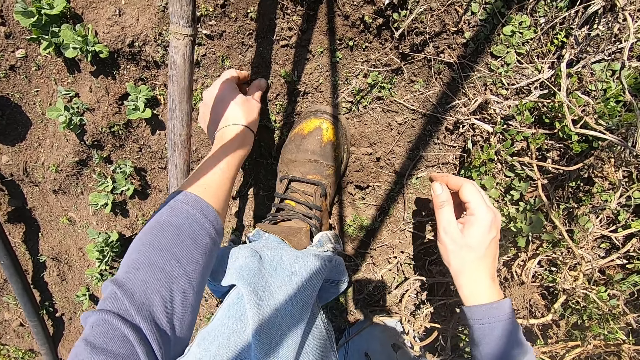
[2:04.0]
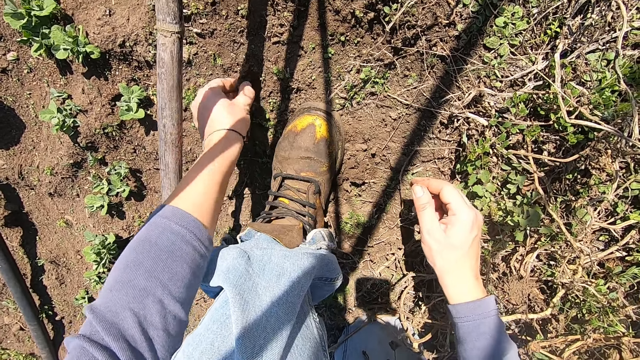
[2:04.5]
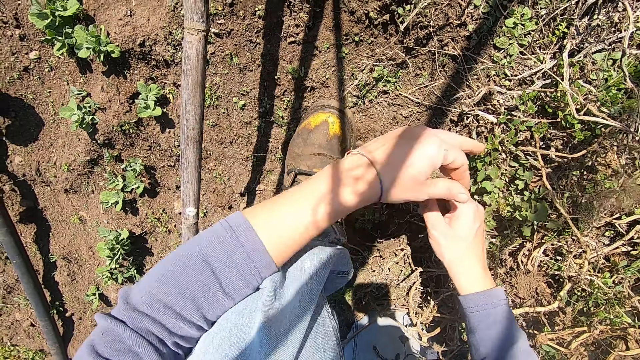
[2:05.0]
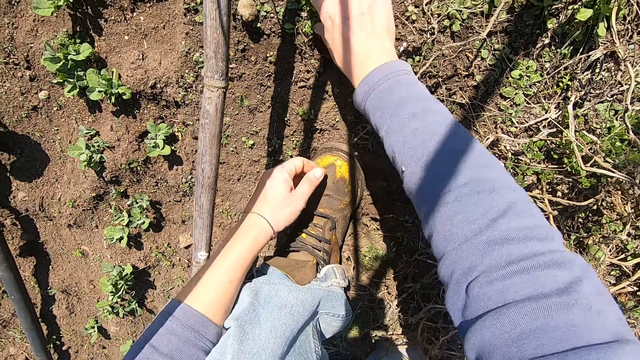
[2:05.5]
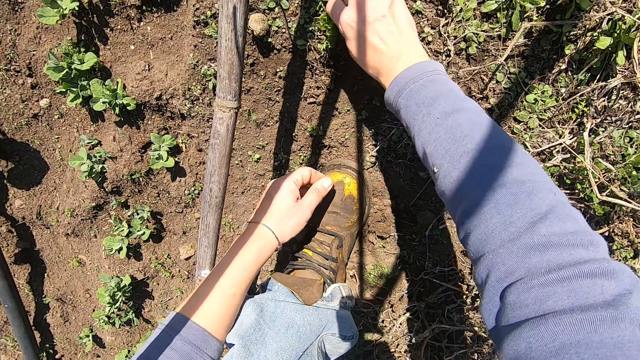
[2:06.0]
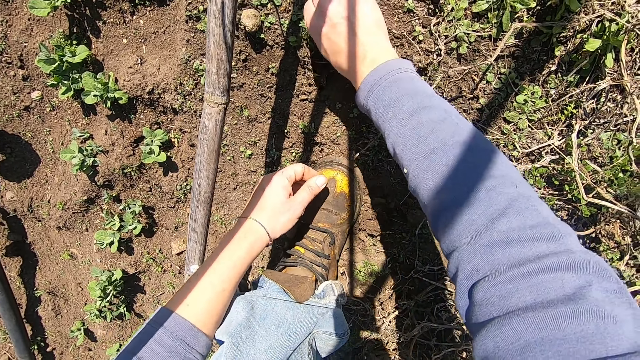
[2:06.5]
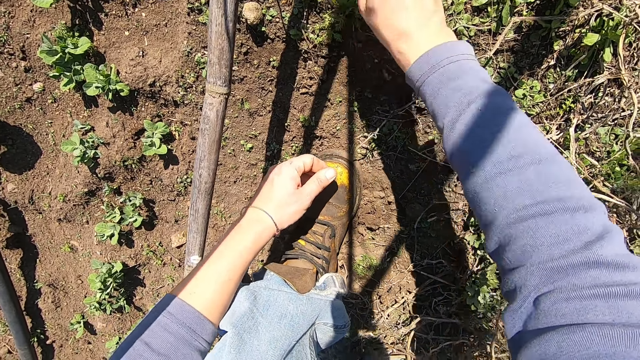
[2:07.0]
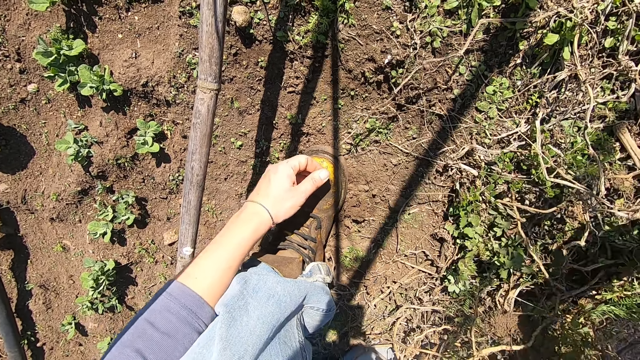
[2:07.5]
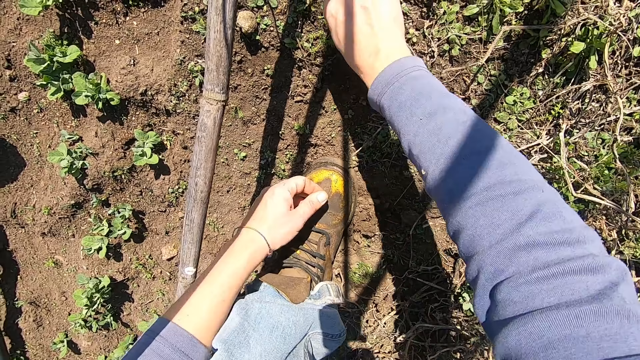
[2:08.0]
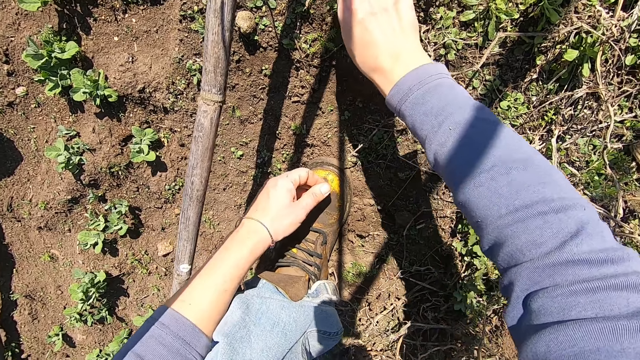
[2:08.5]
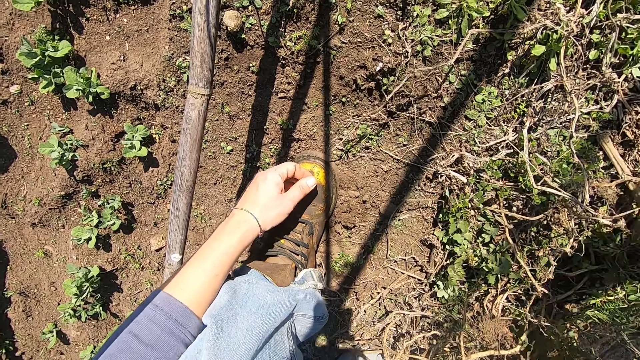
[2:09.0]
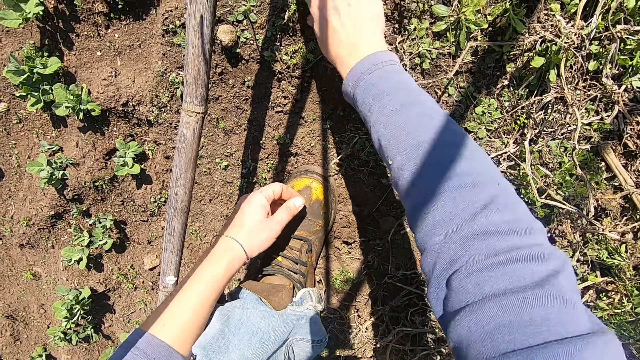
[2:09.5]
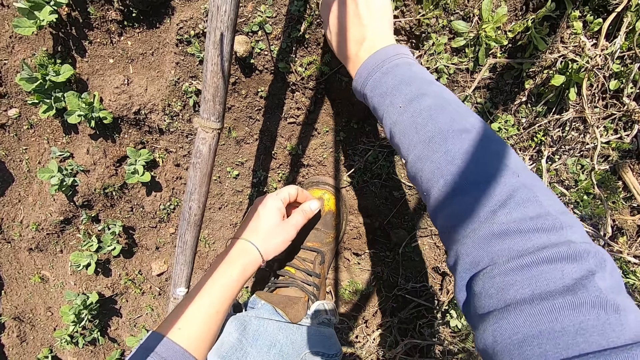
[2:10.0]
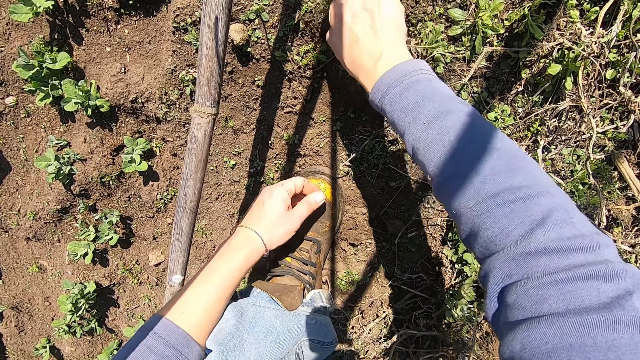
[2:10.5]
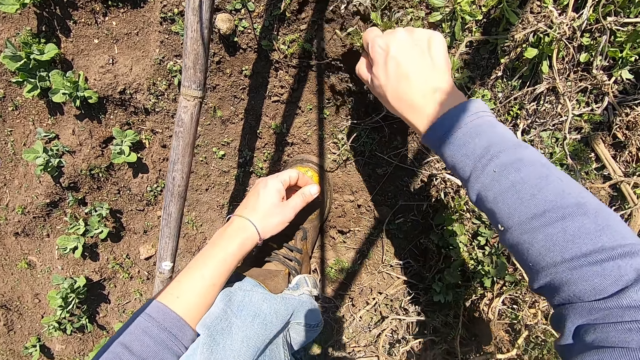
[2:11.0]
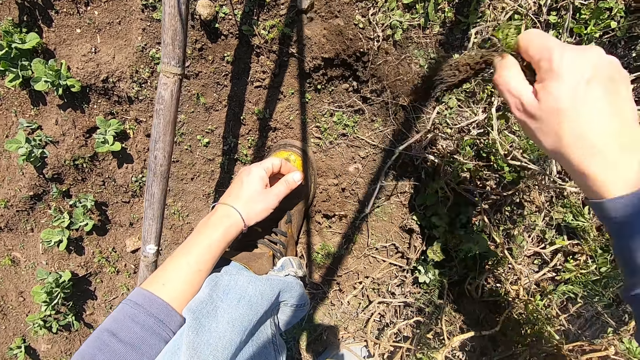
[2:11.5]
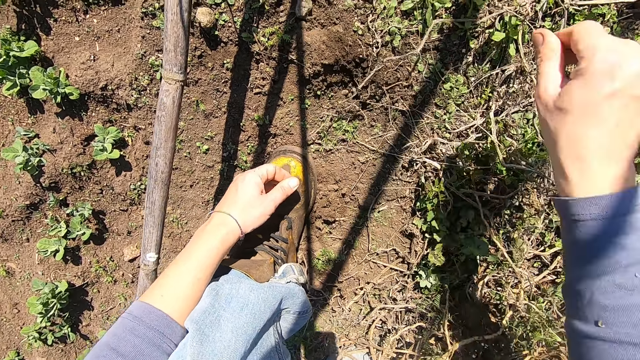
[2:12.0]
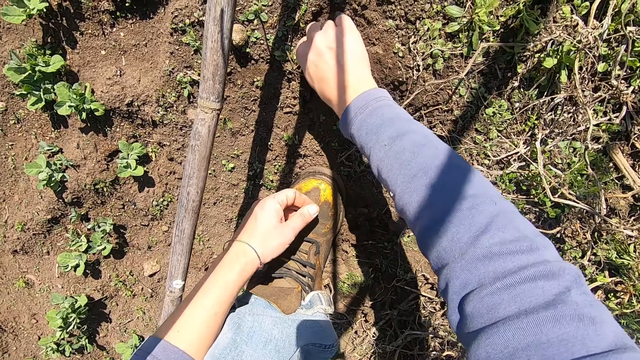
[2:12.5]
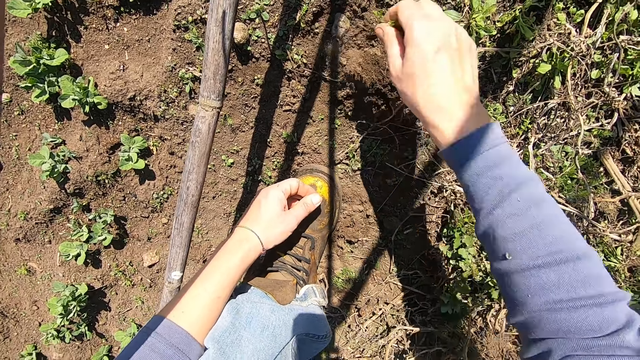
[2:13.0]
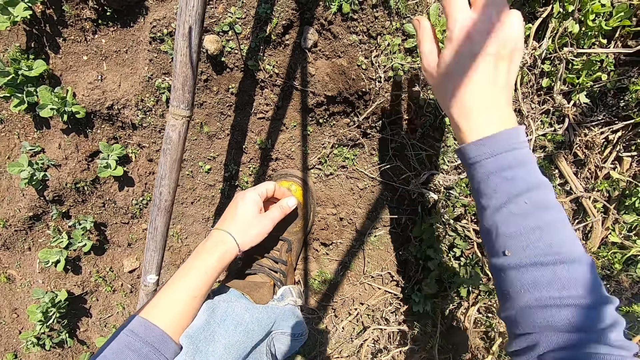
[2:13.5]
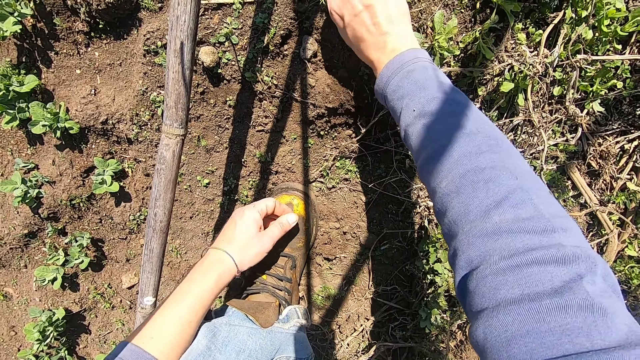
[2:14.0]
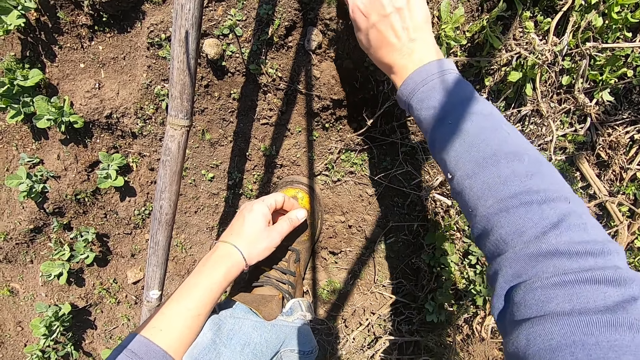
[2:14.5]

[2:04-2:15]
The camera wearer pulls out a weed plant from the ground with his left hand and throws the weed plant away with his left hand. He pulls out a weed plant from the ground with his right hand. He holds another weed. He throws the weed plant away with his right hand. He holds another weed. He pulls out a weed plant from the ground with his right hand and throws the weed plant away with his right hand. He pulls out a weed plant from the ground with his right hand and throws the weed plant away with his right hand. He pulls out a weed plant from the ground with his right hand and throws the weed plant away with his right hand. He pulls out a weed plant from the ground with his right hand and throws the weed plant away with his right hand.

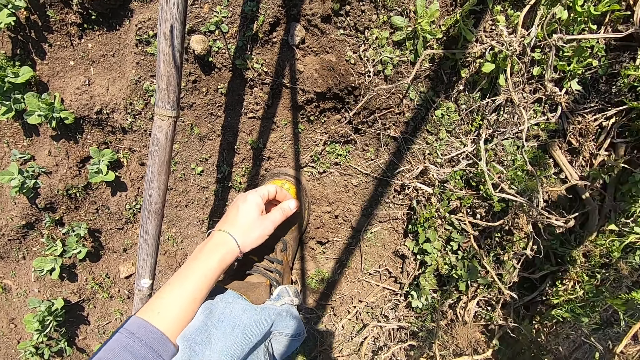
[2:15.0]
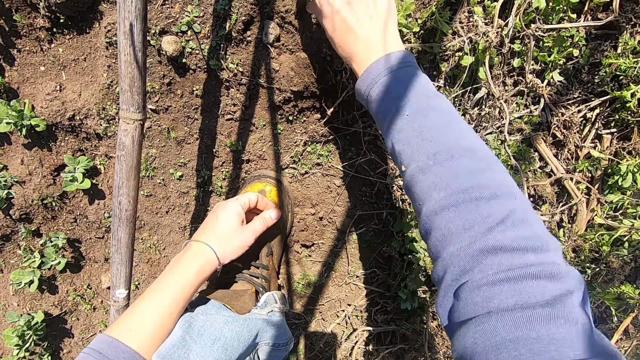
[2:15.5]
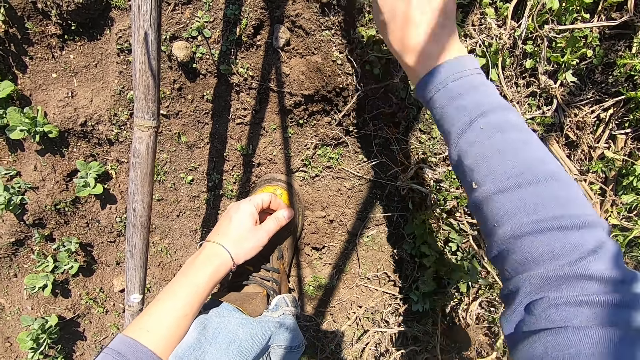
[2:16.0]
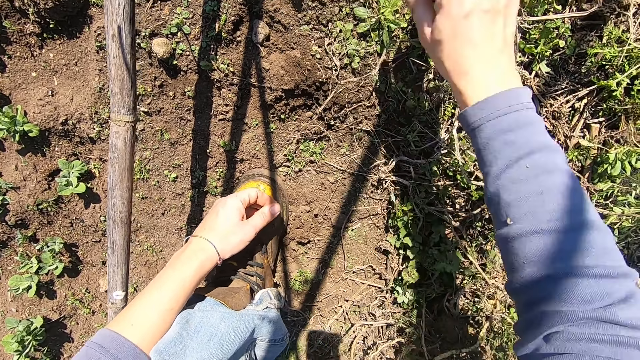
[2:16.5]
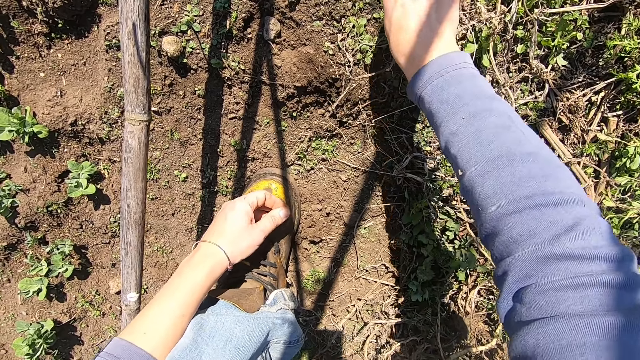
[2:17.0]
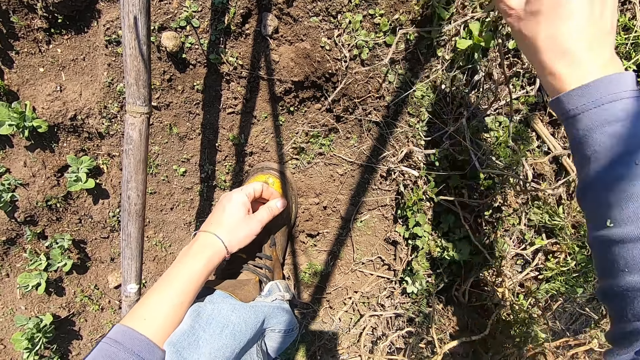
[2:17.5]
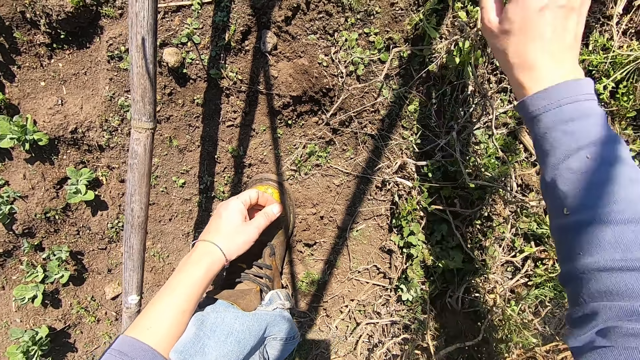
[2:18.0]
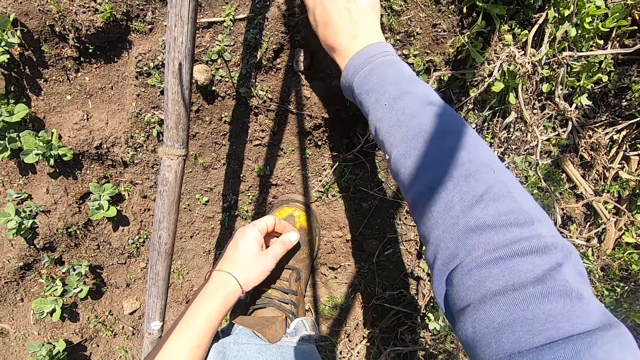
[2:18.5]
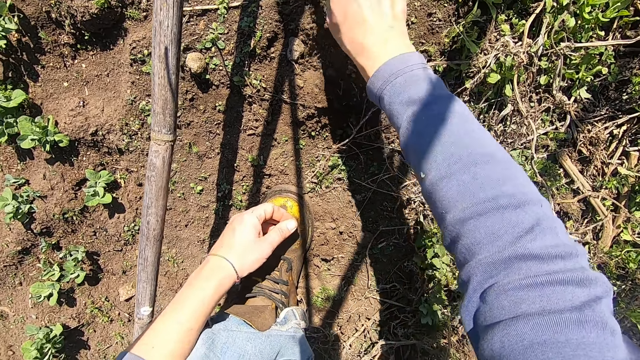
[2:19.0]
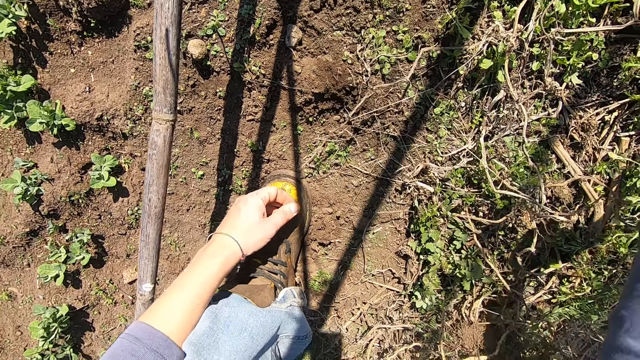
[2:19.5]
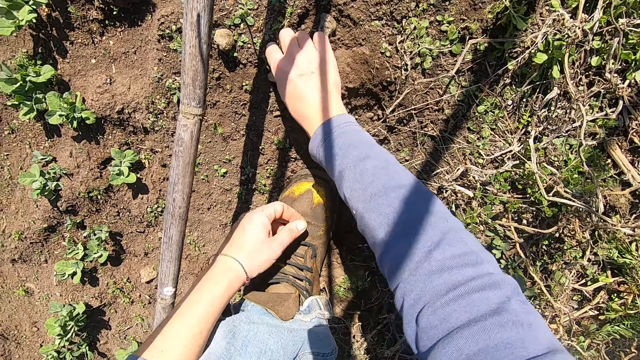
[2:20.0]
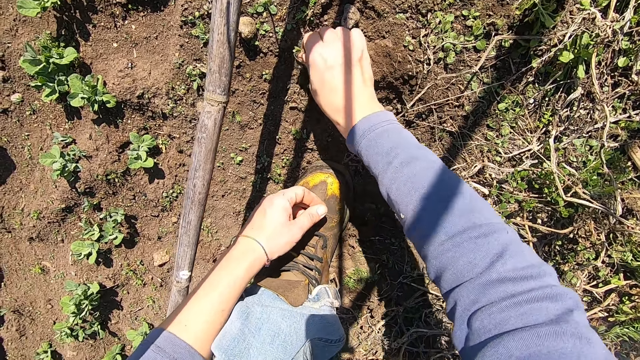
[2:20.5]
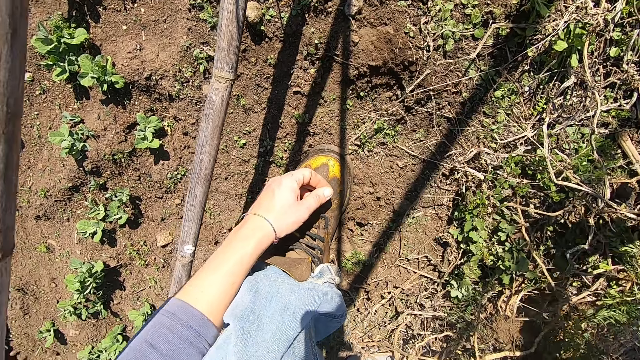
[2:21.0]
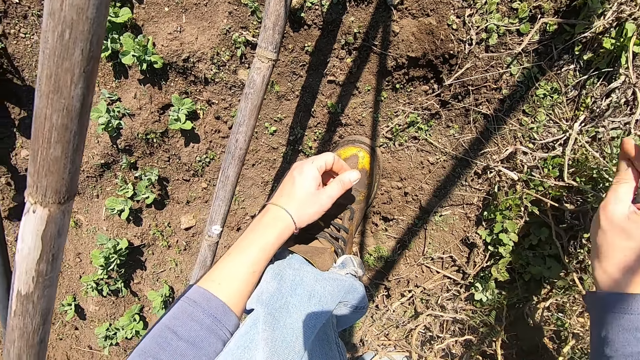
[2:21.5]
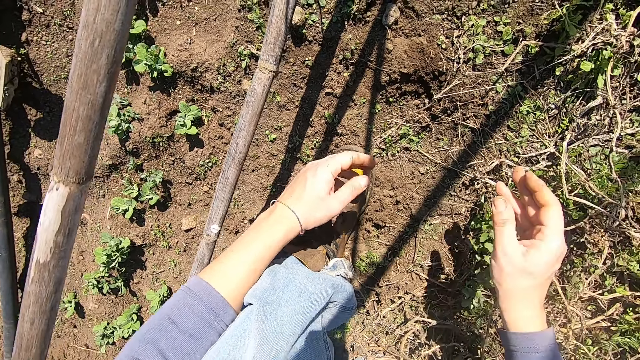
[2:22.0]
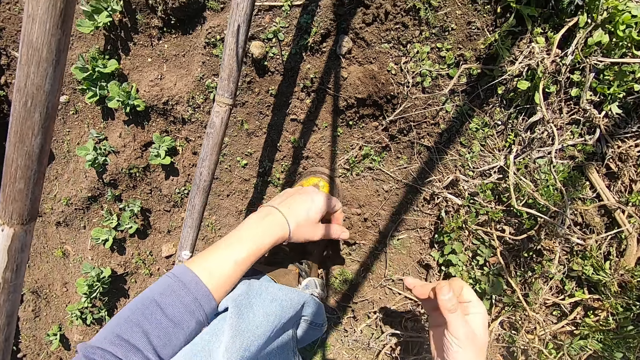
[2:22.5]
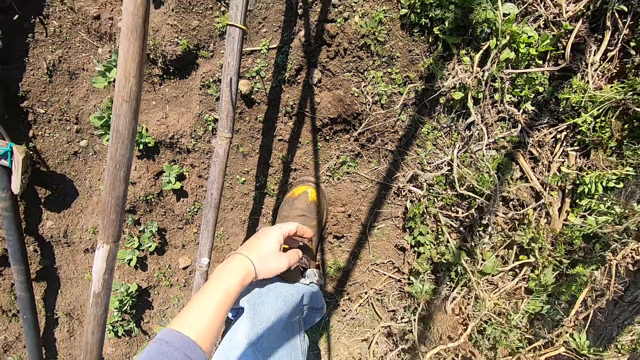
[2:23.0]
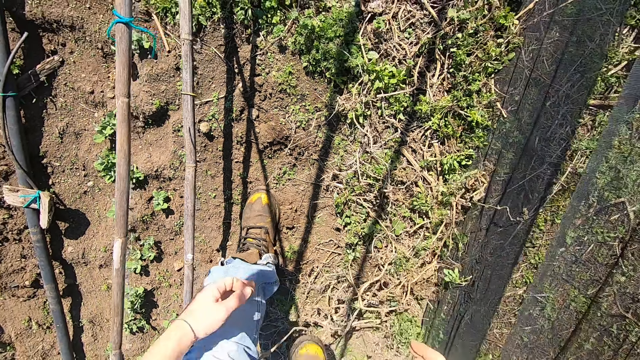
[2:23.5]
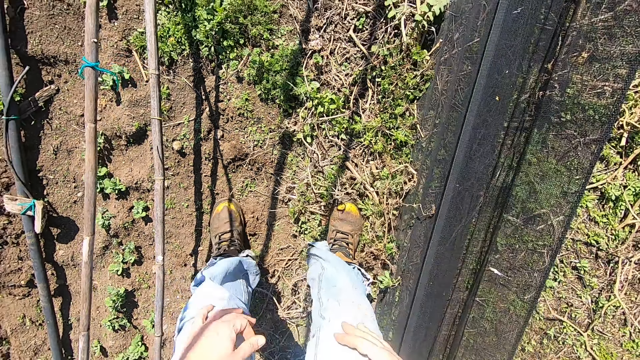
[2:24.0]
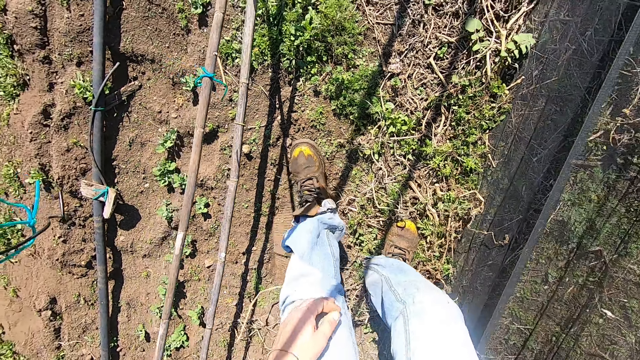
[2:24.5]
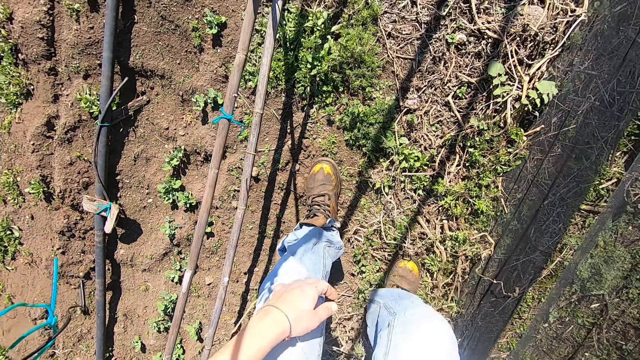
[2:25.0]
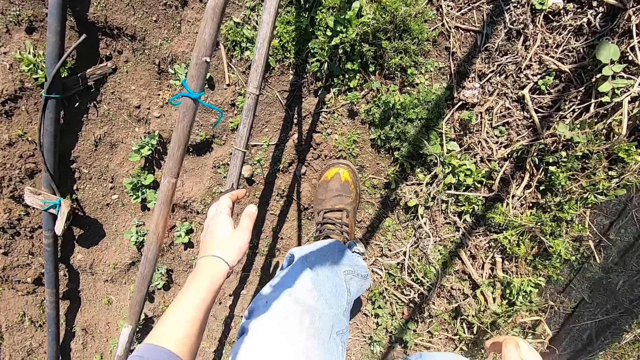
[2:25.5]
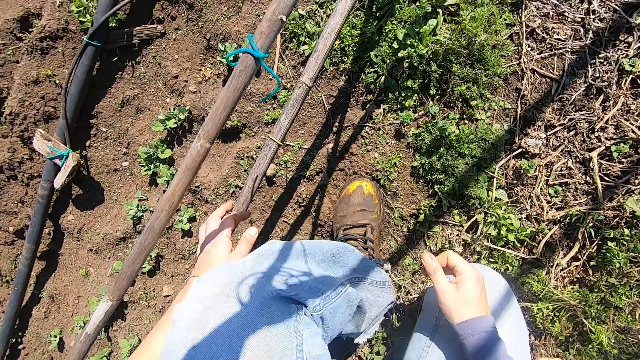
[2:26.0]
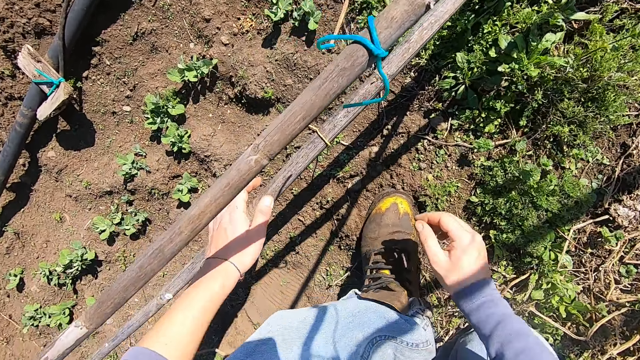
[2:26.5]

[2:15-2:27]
The camera wearer pulls out a weed plant from the ground with his right hand and throws the weed plant away with his right hand. He pulls out a weed plant from the ground with his right hand. He holds another weed. He throws the weed plant away with his right hand. He pulls out a weed plant from the ground with his right hand and throws the weed plant away with his right hand. He pulls out a weed plant from the ground with his right hand and throws the weed plant away with his right hand. He wipes his left hand on his right hand. He pushes a weed aside. He places his right leg over some weed plants. He makes a step. He bends down. He squats.
